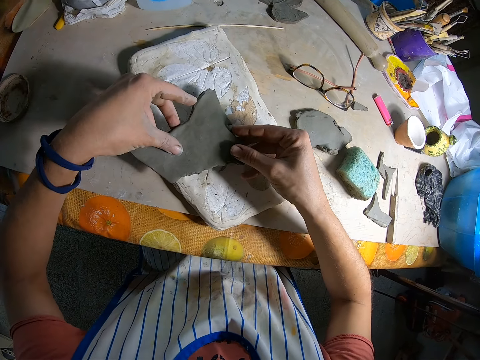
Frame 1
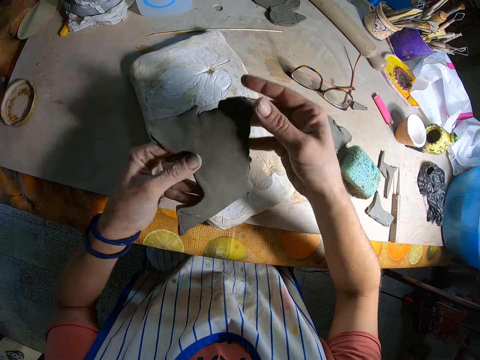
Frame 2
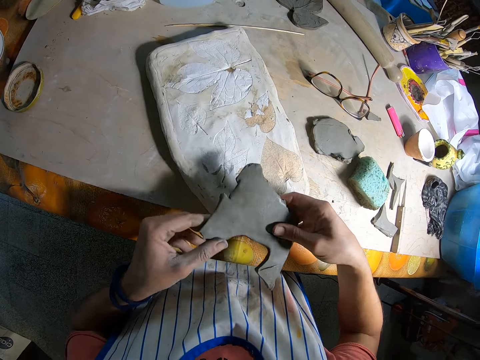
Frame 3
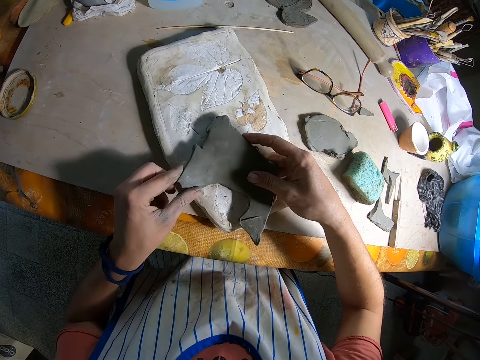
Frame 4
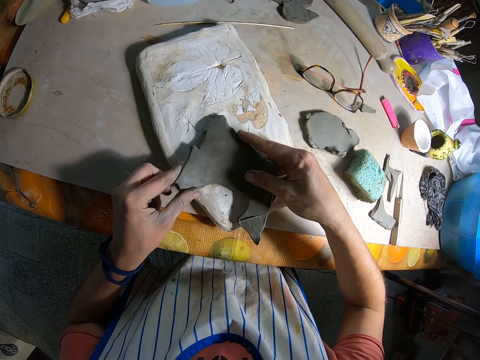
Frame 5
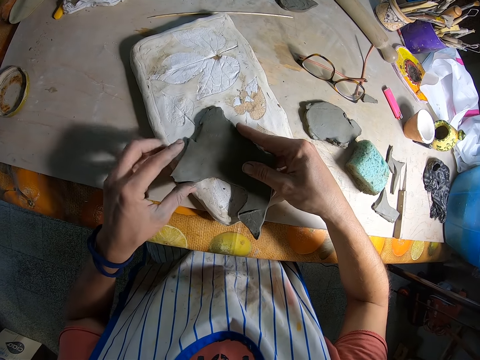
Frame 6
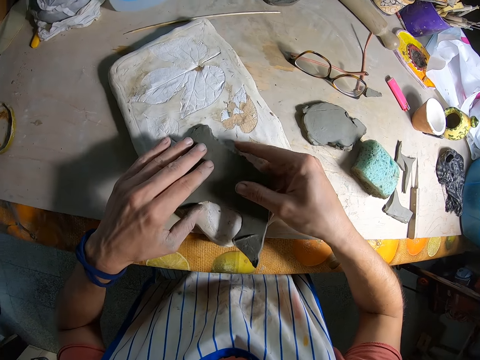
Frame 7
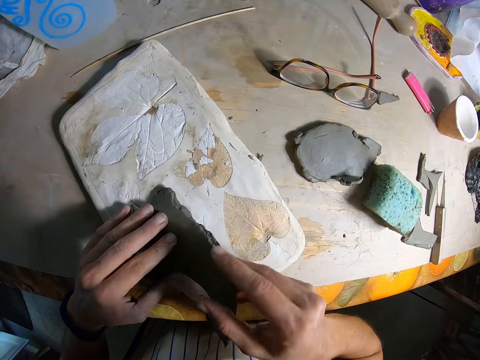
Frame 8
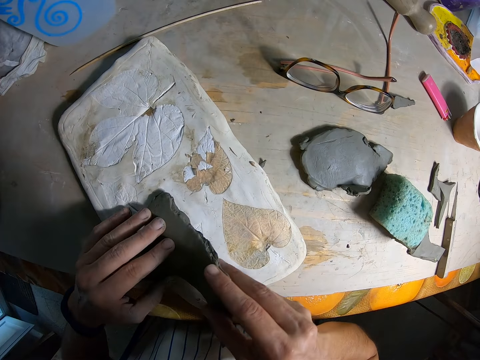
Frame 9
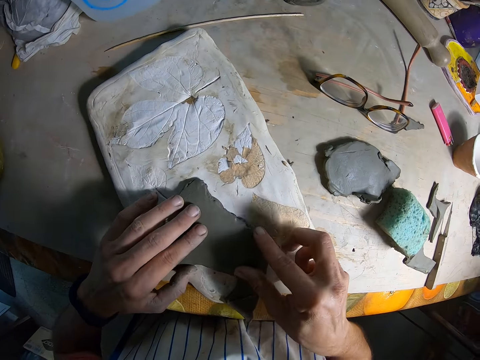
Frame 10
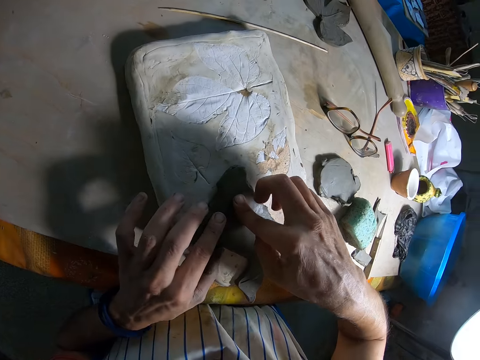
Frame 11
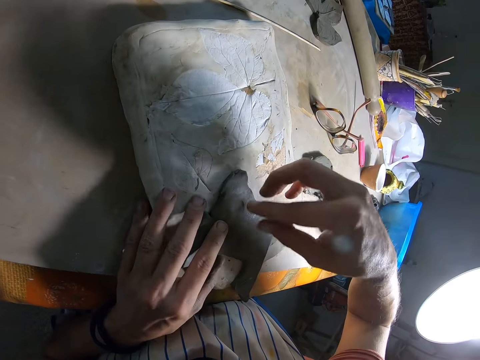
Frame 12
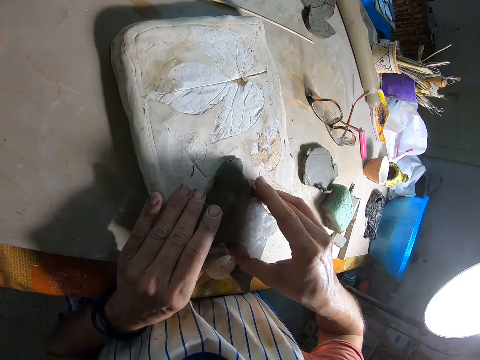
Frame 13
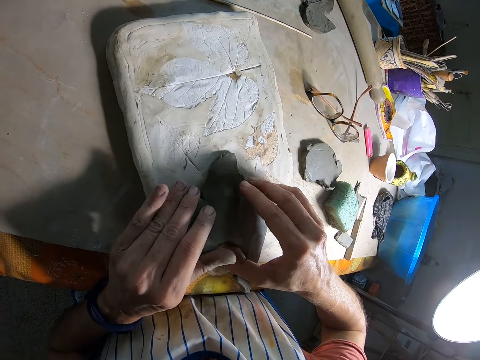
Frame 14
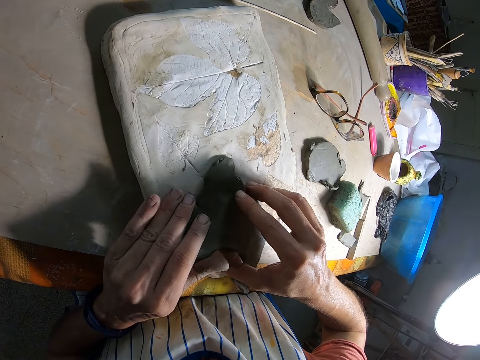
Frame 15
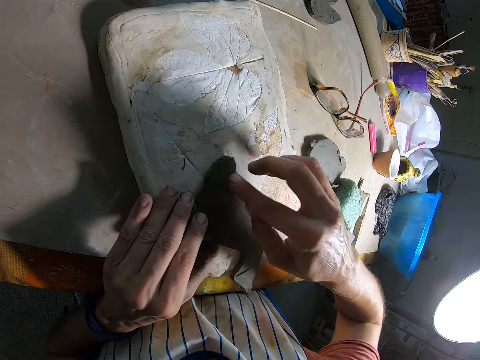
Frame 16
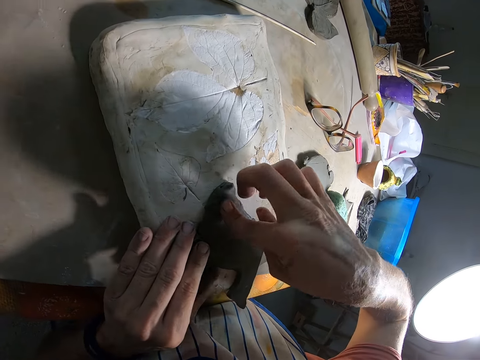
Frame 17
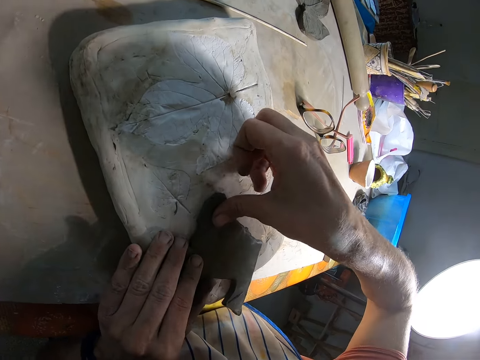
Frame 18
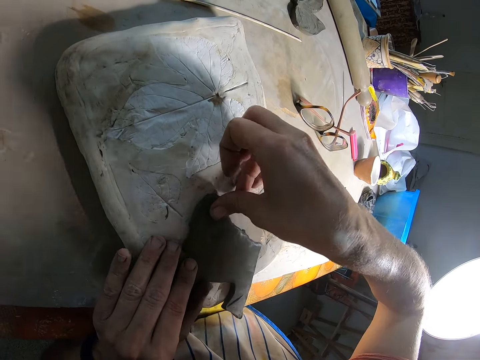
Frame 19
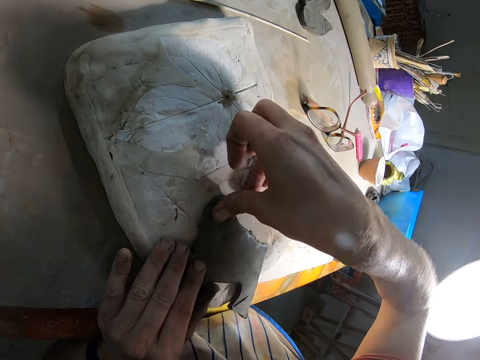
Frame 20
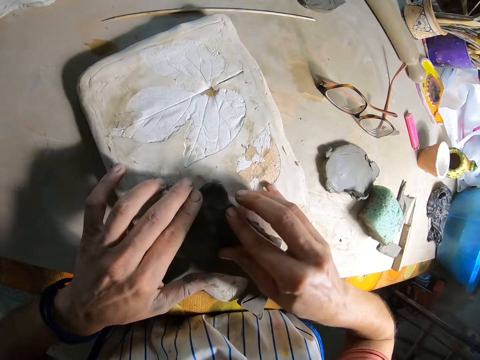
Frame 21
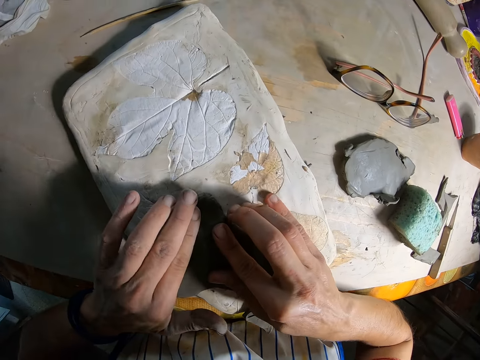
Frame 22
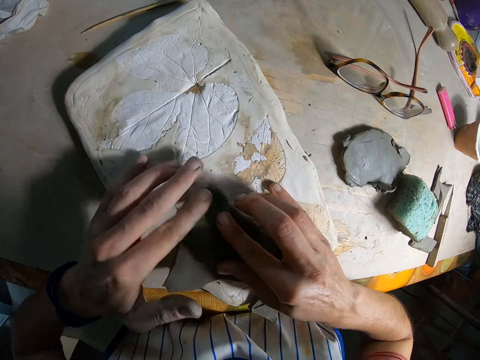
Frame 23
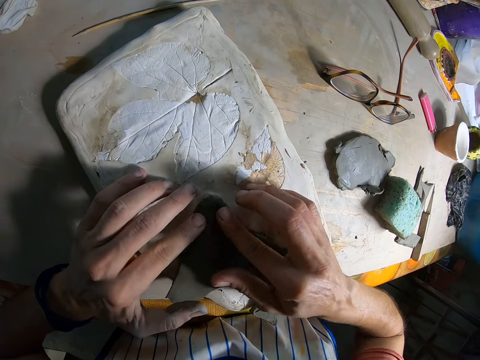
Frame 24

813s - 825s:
The camera wearer places the clay on the white mold with both hands. They press the clay on the white mold with both hands.

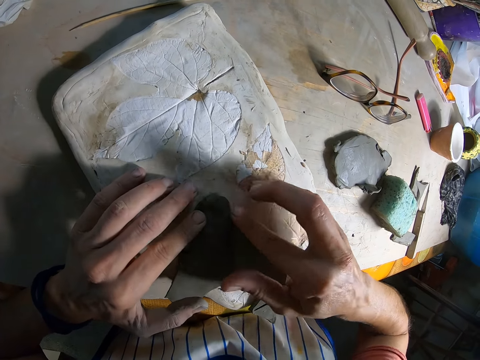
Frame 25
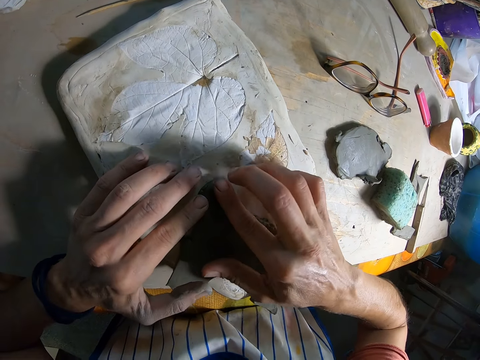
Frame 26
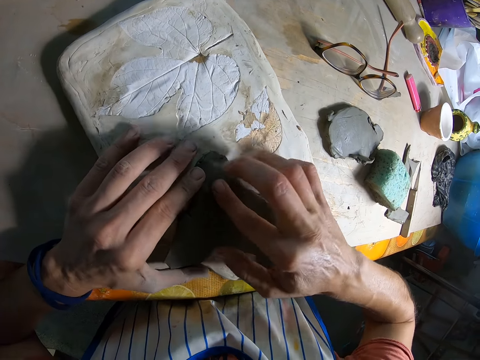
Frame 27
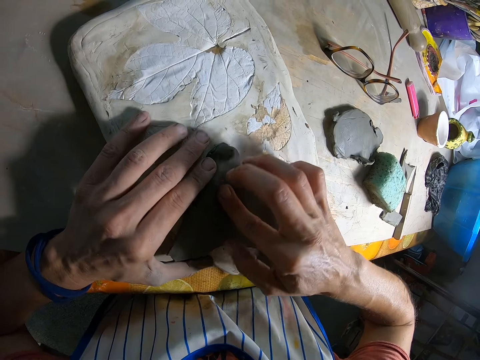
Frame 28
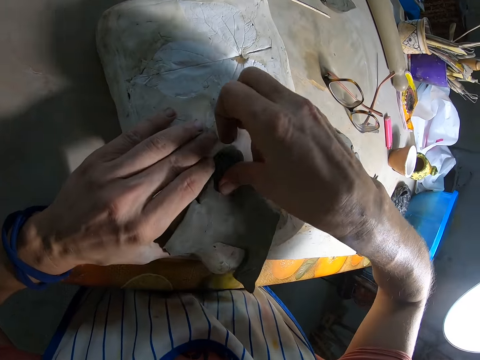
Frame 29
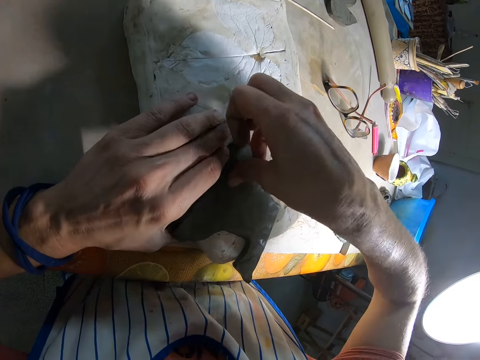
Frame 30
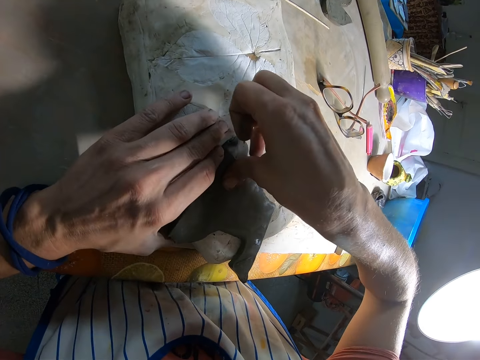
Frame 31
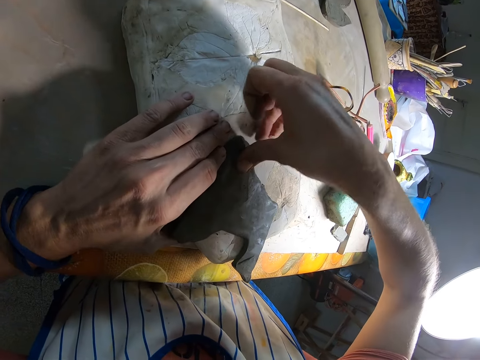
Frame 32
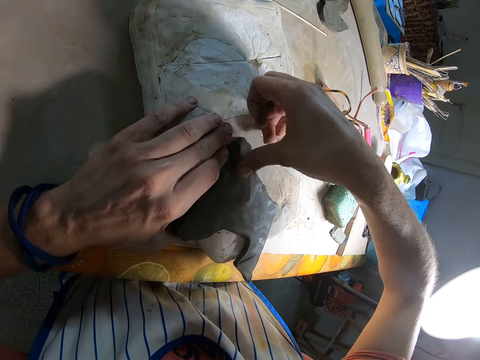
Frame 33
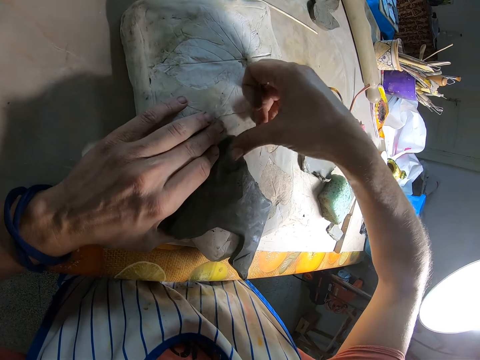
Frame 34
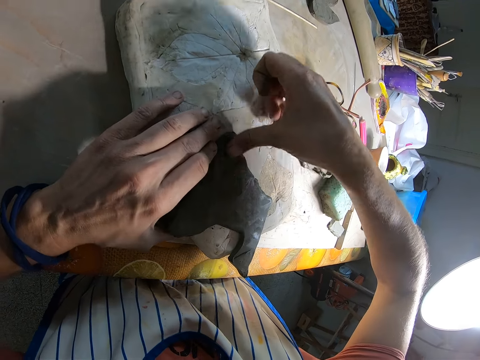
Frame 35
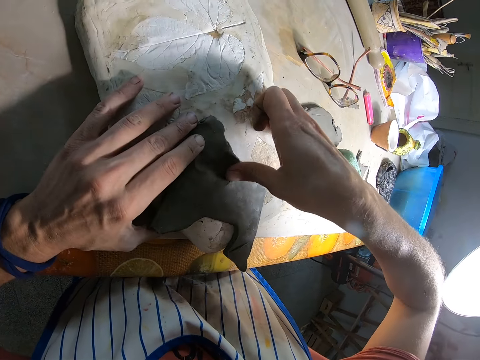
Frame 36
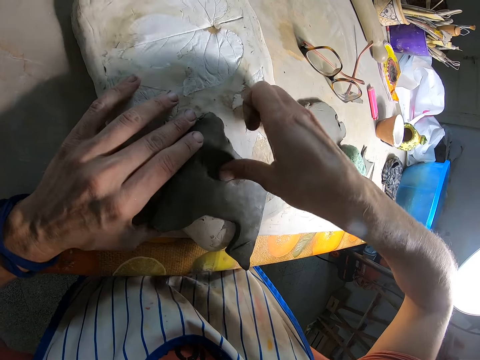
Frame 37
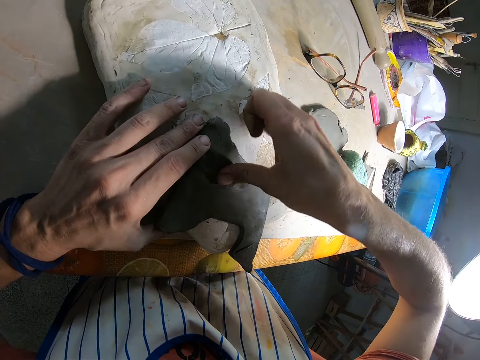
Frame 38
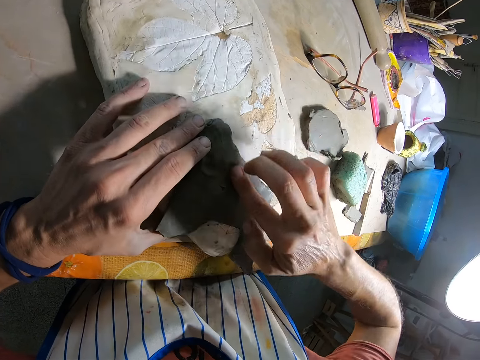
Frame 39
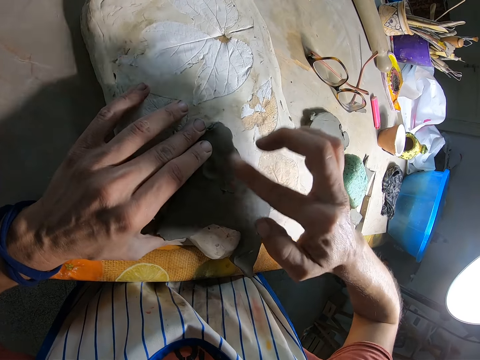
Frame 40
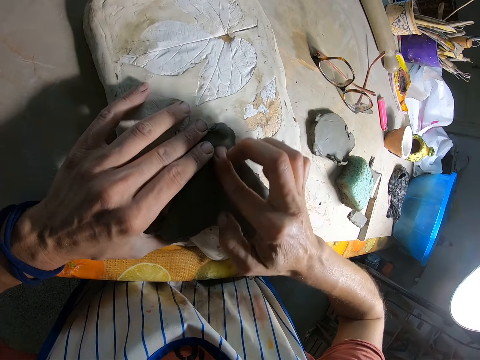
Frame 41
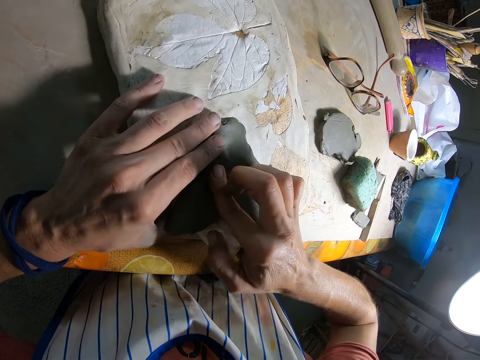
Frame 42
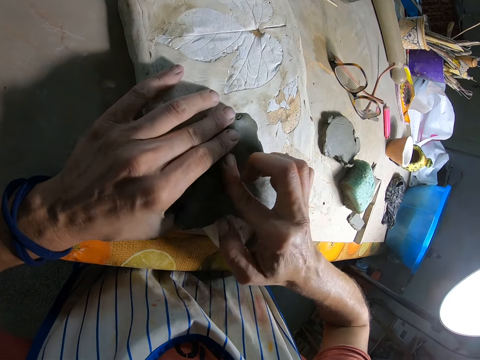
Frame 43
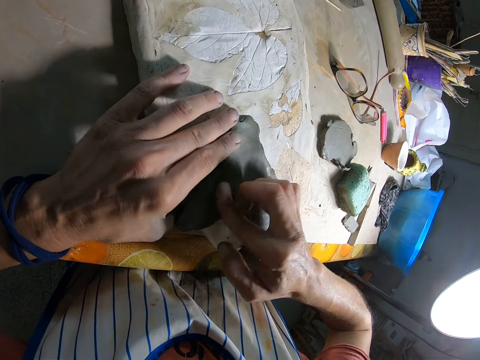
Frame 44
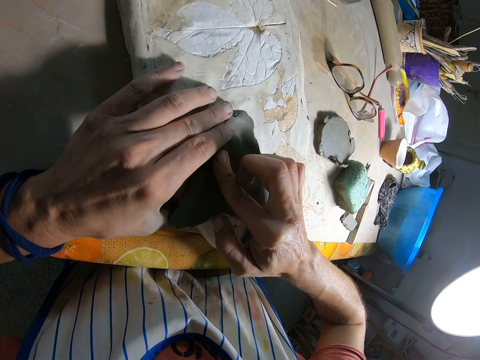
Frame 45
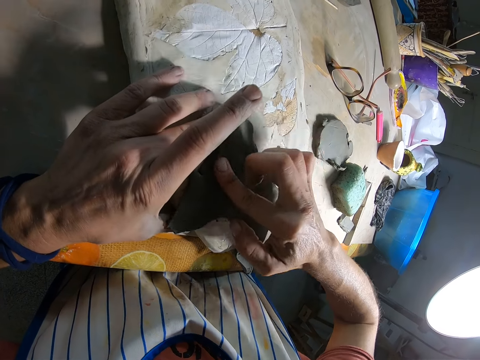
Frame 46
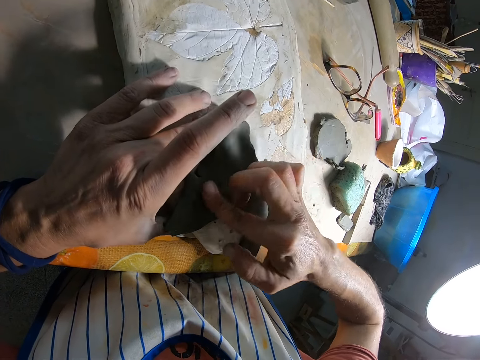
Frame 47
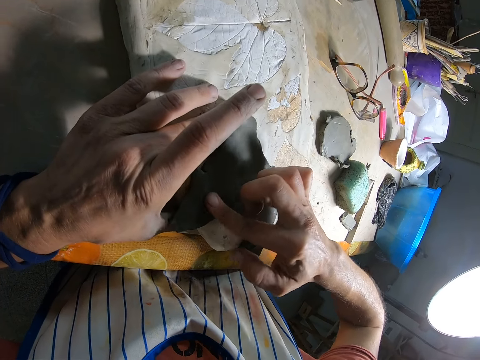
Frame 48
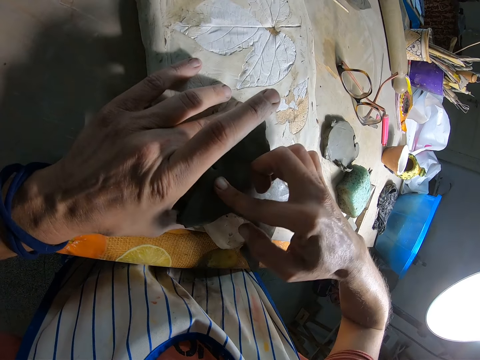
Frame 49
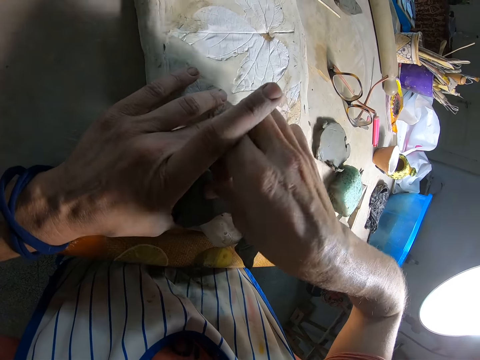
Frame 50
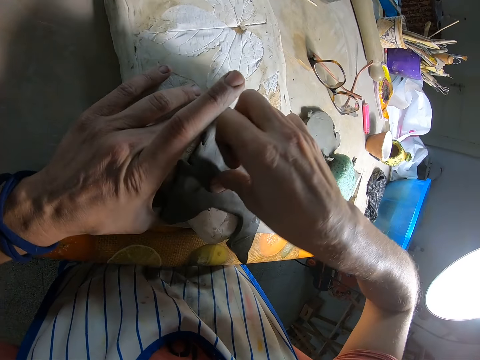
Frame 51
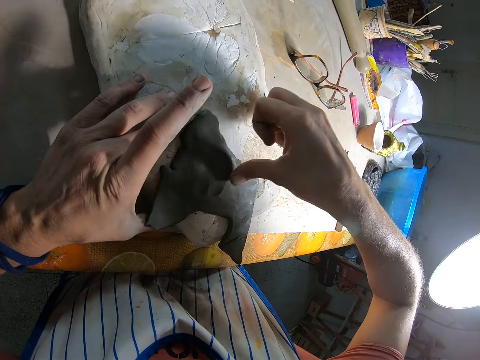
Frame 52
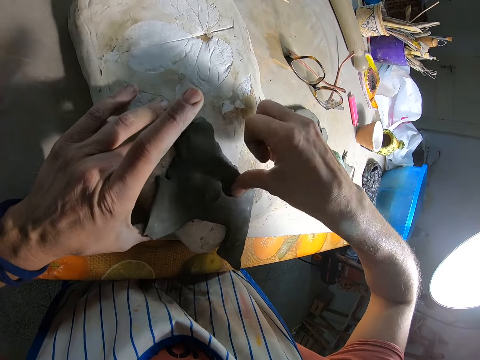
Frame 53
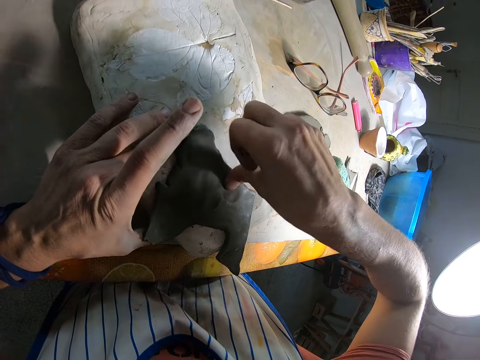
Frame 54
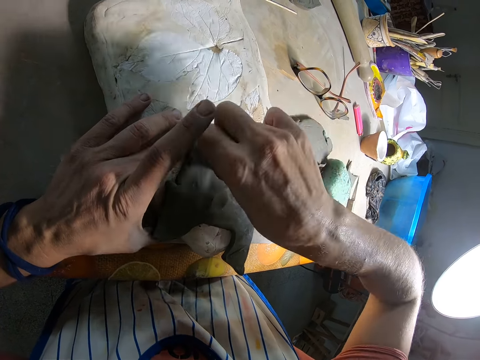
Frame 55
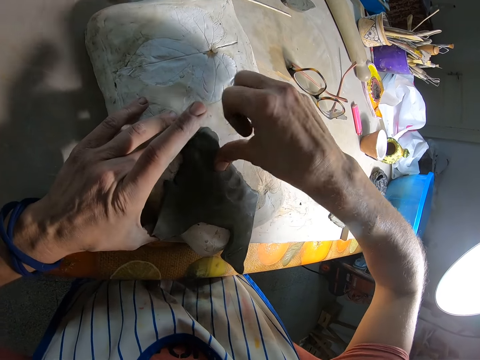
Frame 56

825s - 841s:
The camera wearer presses the edge of the polymer clay with the right hand thumb. They stretch the polymer clay with the right hand thumb. They stretch the polymer clay with a right hand finger. They press the polymer clay with the right hand thumb.
